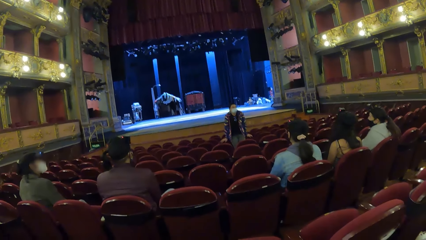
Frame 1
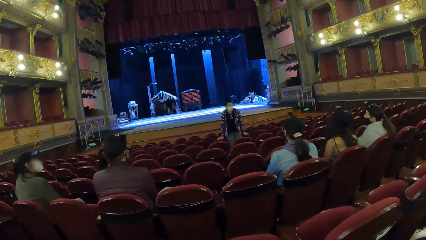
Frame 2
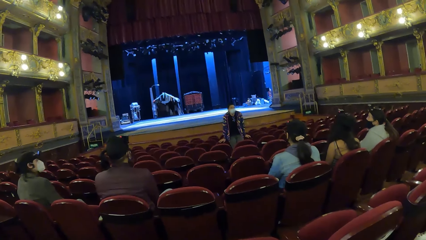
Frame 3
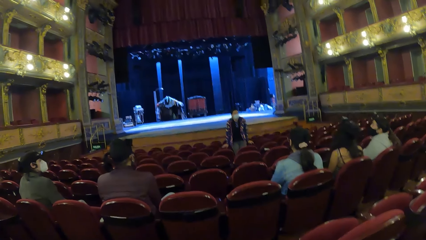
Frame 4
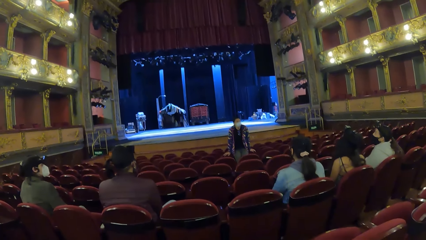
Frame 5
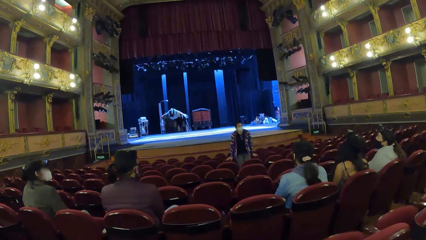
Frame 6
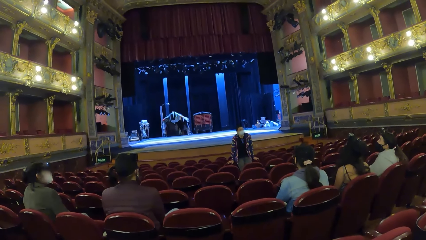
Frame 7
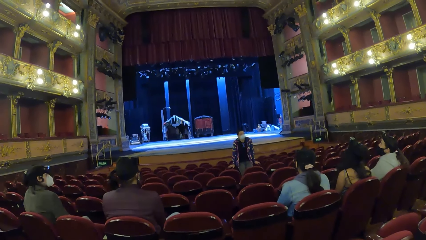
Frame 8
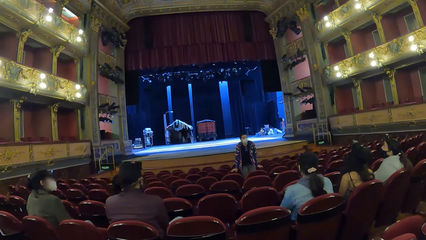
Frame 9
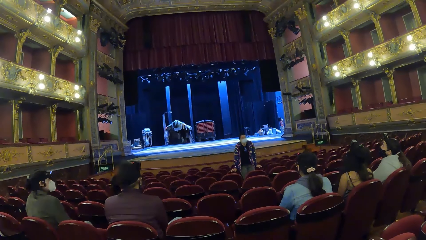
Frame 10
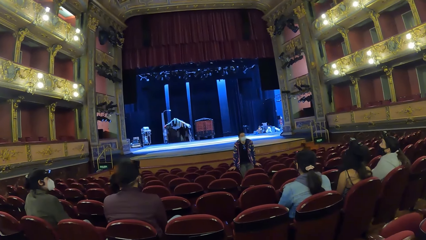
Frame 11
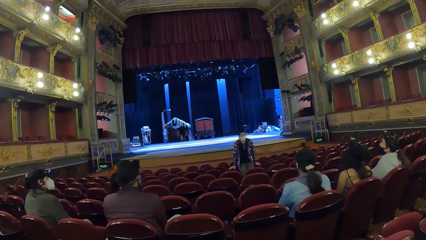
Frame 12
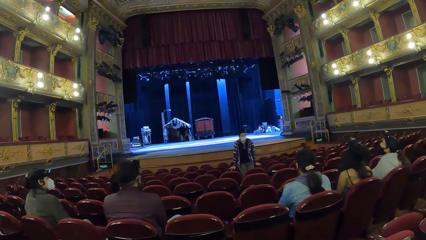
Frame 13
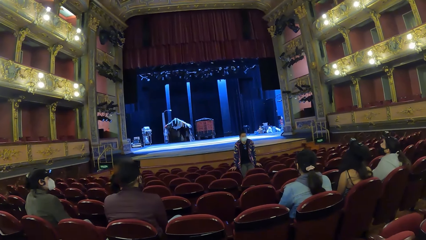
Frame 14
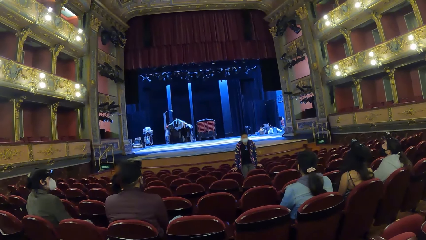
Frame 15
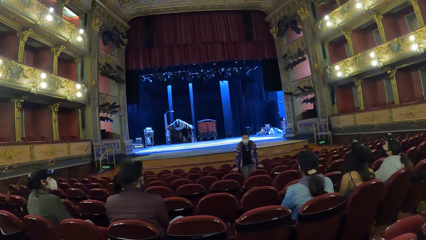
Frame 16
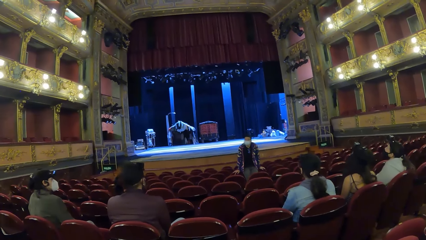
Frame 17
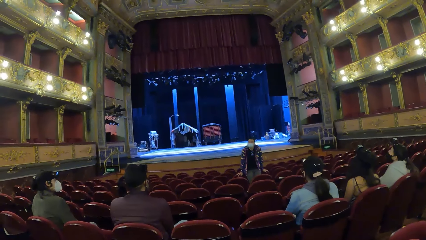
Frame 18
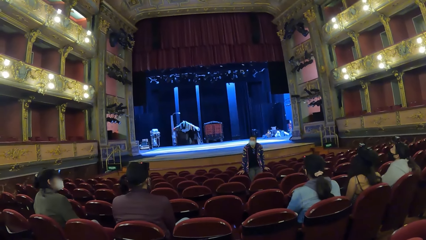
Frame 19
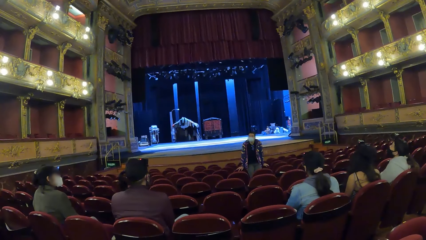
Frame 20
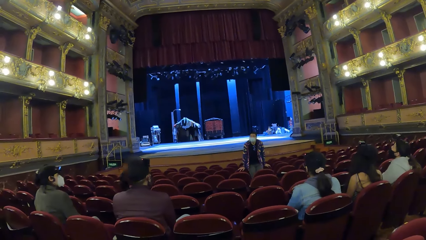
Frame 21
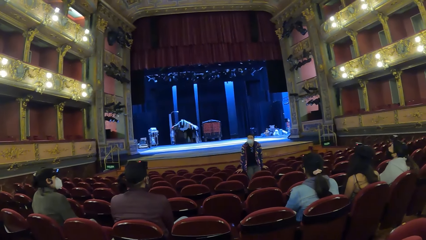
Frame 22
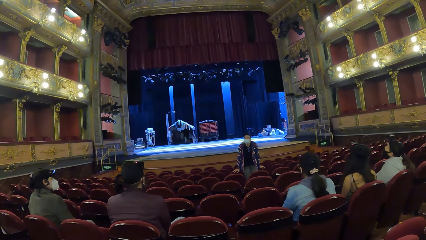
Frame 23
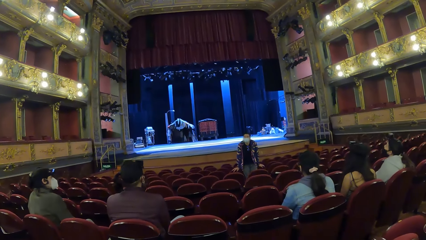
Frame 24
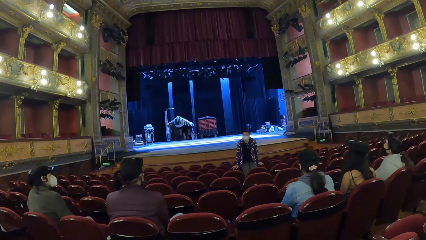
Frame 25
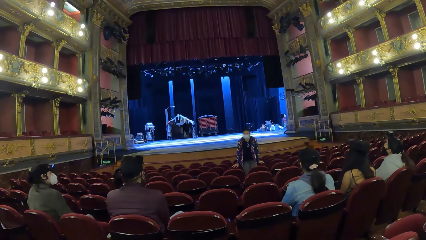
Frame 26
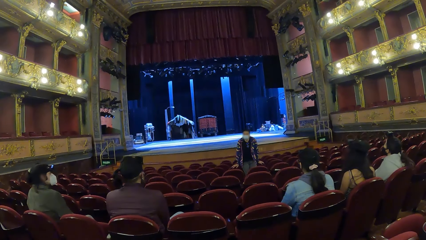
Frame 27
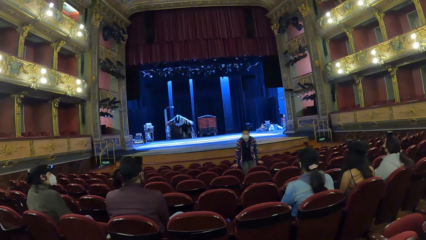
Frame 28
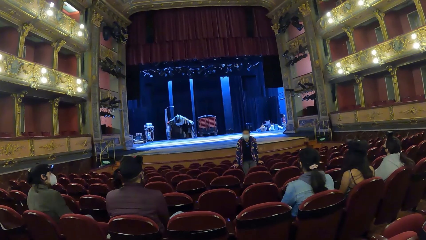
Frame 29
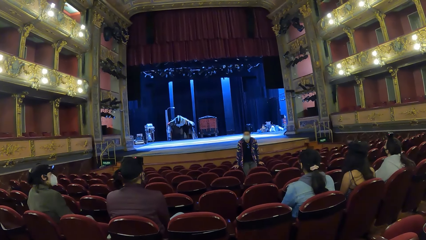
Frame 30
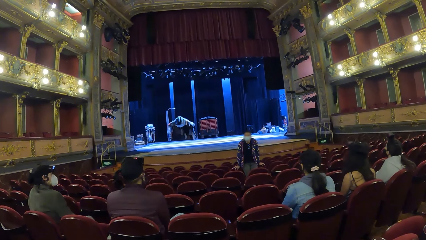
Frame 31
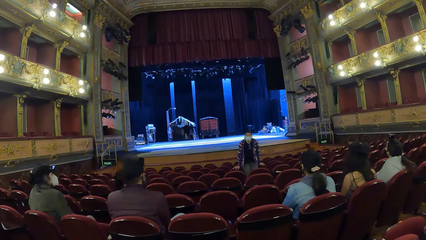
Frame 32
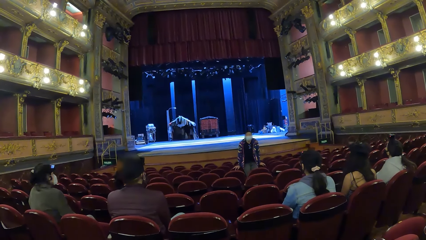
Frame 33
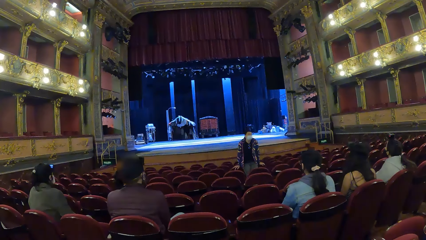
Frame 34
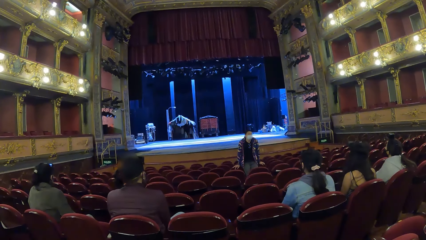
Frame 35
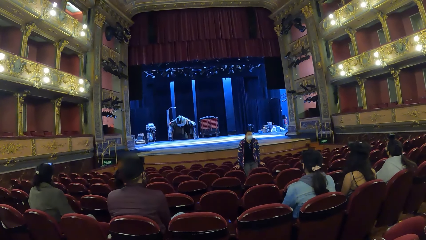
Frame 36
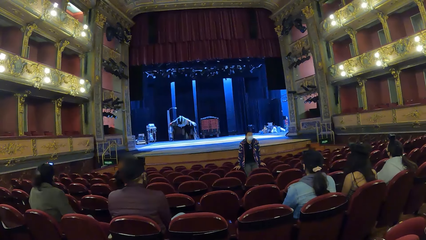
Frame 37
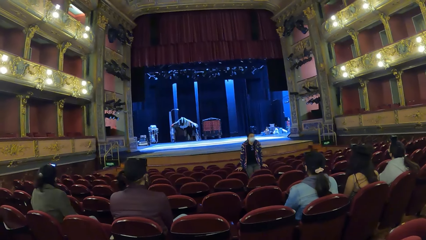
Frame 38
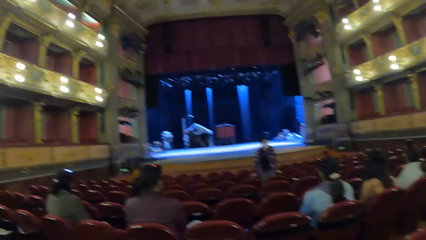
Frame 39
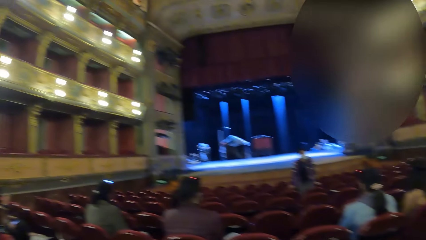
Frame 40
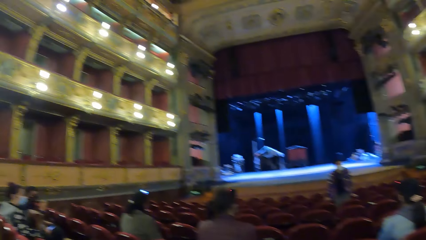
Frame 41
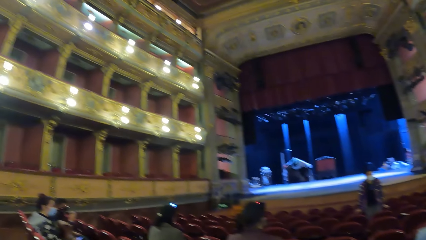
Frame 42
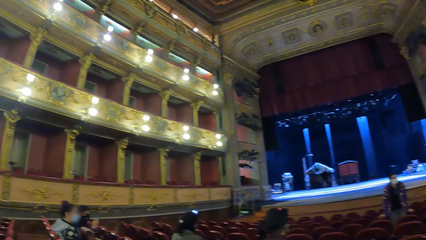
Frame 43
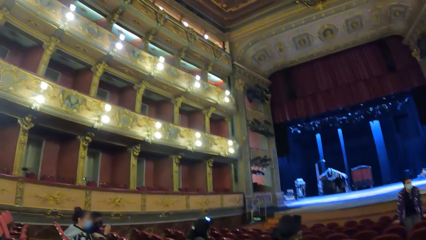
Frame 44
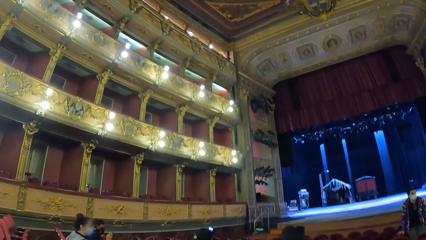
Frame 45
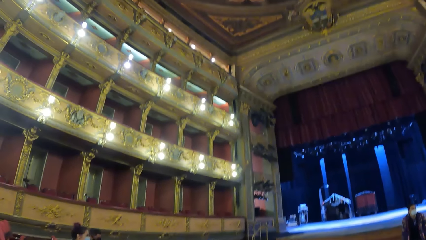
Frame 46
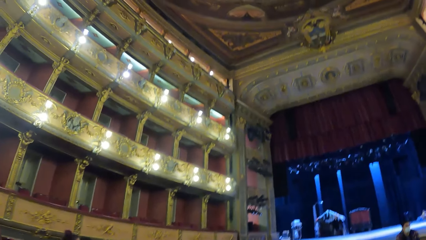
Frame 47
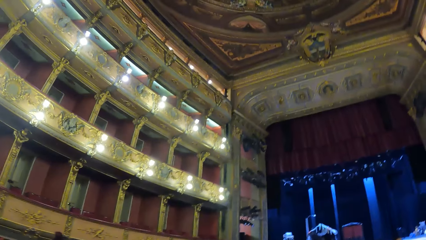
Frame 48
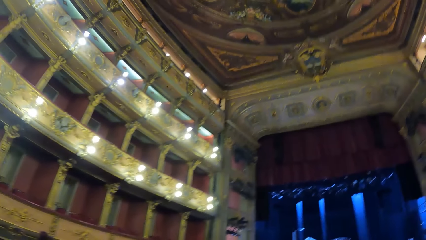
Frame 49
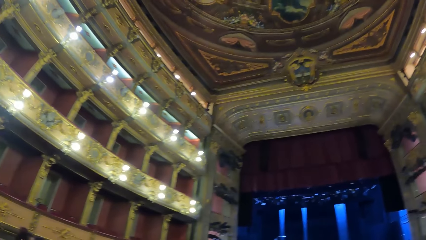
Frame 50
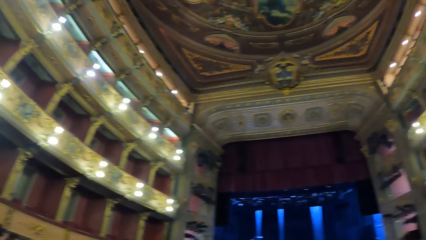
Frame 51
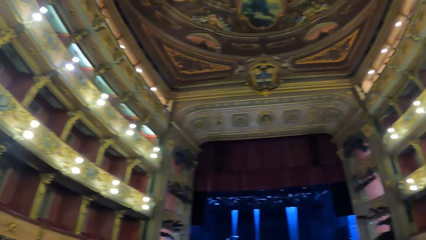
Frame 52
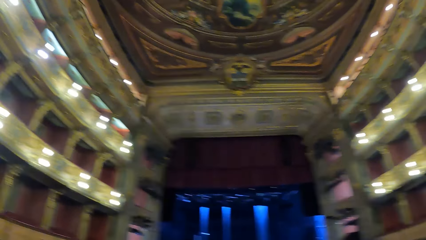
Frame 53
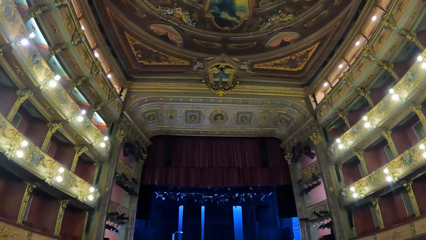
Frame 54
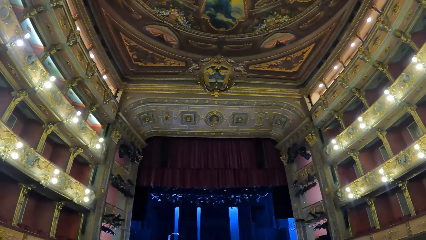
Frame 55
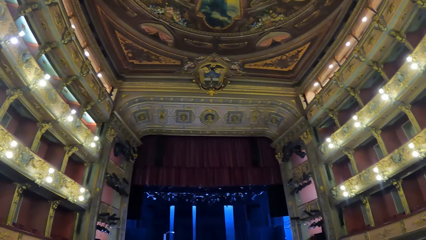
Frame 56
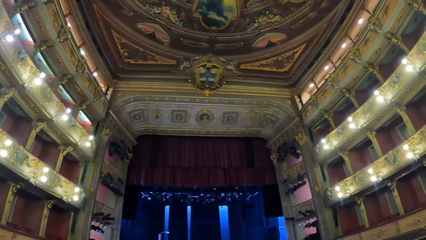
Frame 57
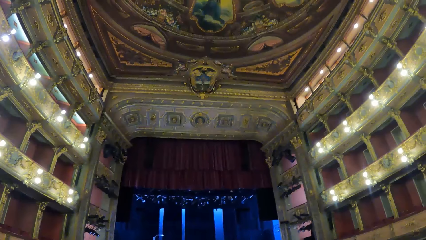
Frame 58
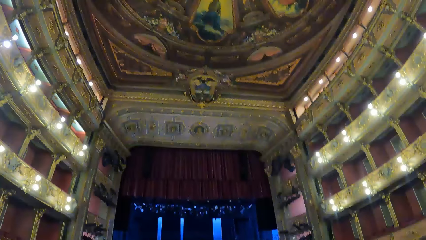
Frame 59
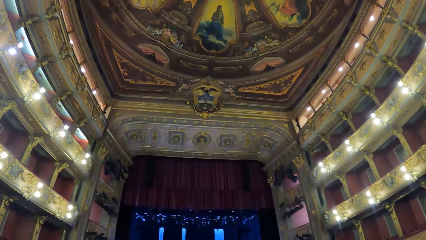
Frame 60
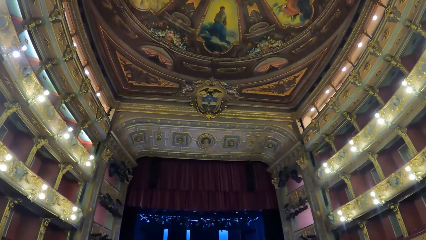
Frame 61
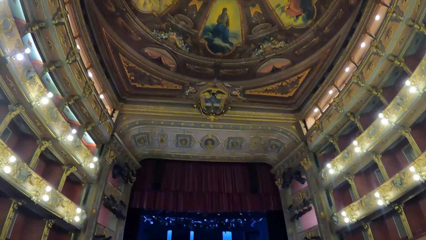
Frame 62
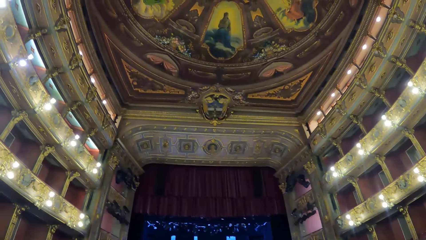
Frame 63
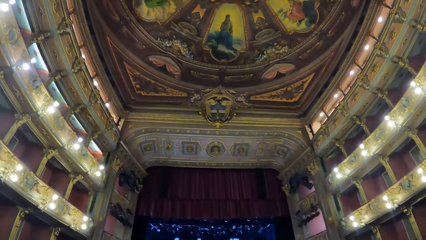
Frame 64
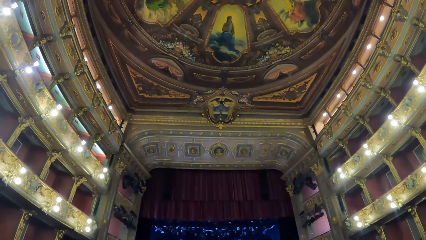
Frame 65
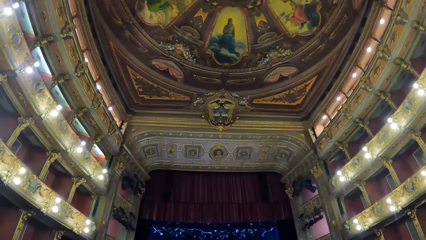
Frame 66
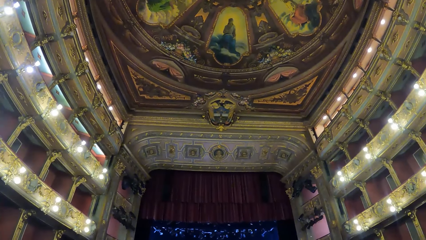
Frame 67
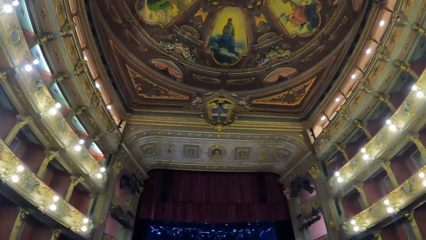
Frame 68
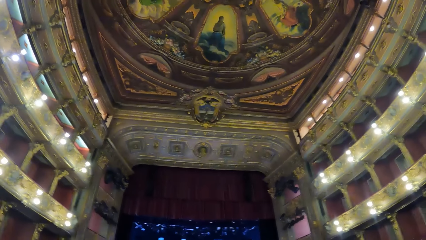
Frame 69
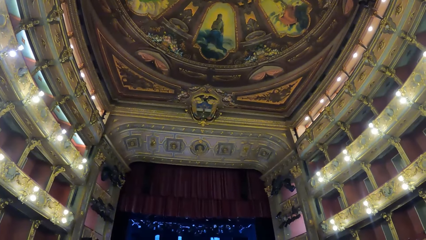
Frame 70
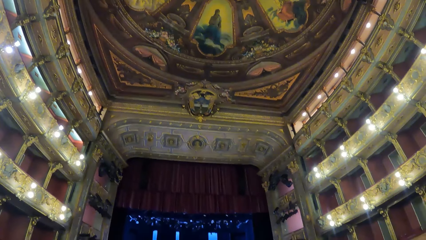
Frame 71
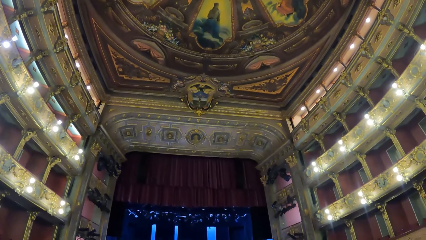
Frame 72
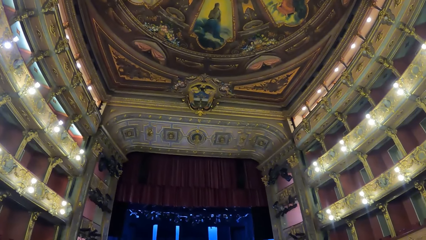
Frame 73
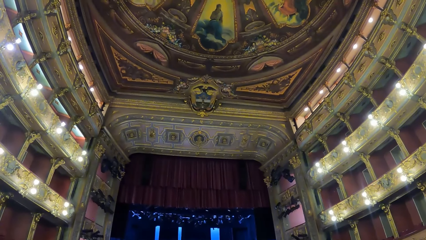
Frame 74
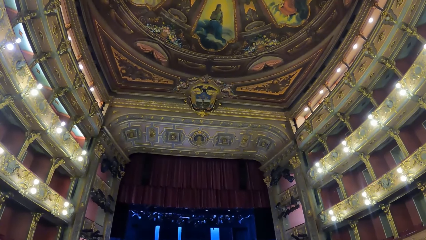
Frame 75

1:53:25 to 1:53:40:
The camera wearer looks around the hall.
